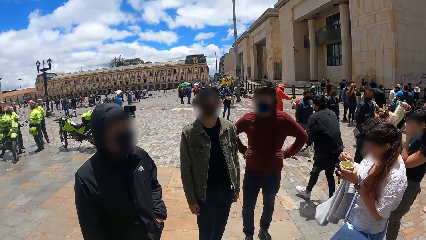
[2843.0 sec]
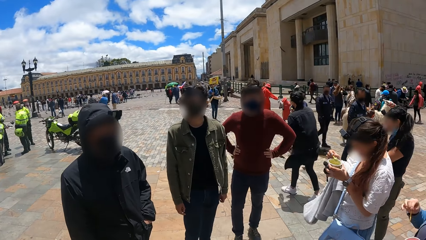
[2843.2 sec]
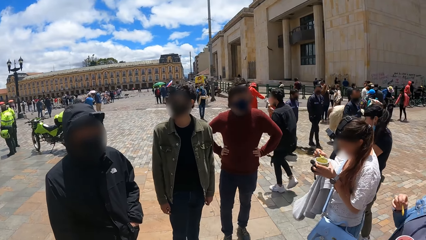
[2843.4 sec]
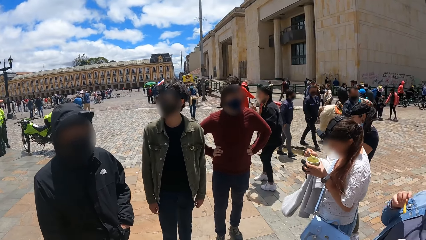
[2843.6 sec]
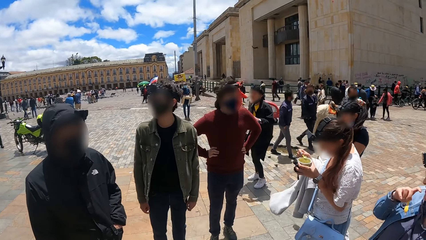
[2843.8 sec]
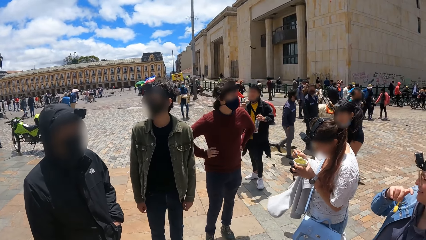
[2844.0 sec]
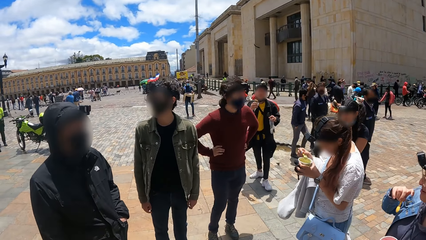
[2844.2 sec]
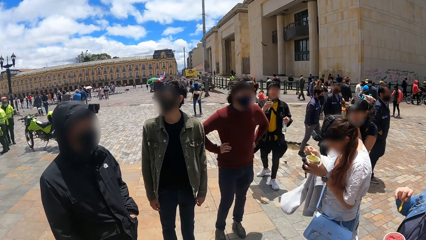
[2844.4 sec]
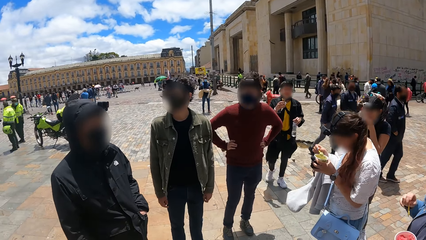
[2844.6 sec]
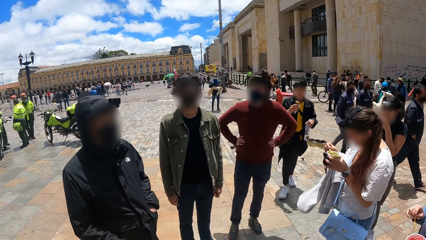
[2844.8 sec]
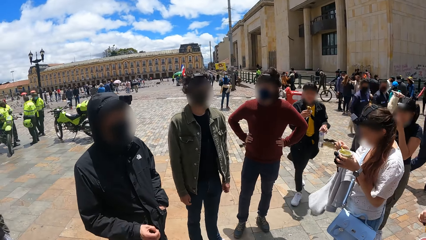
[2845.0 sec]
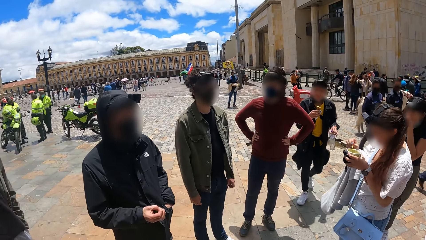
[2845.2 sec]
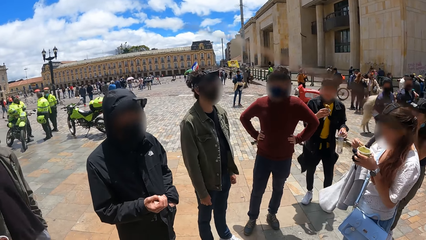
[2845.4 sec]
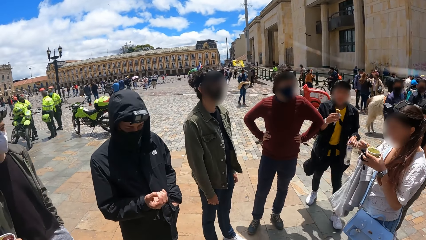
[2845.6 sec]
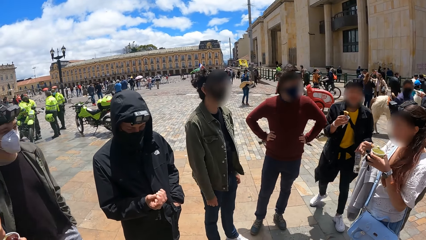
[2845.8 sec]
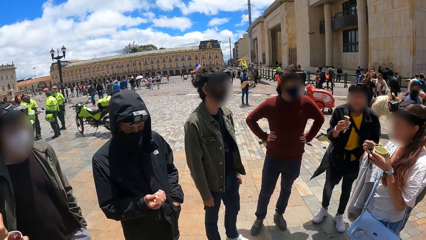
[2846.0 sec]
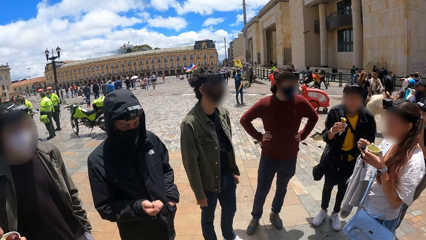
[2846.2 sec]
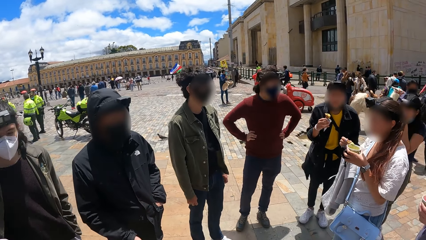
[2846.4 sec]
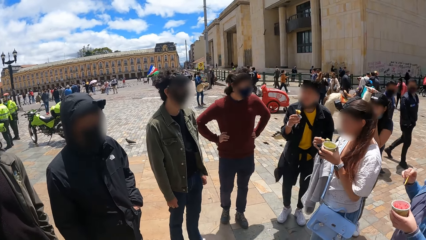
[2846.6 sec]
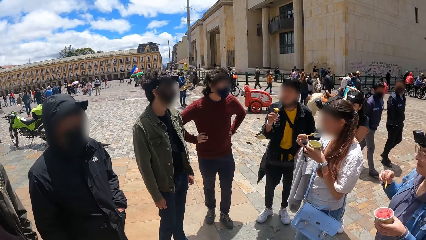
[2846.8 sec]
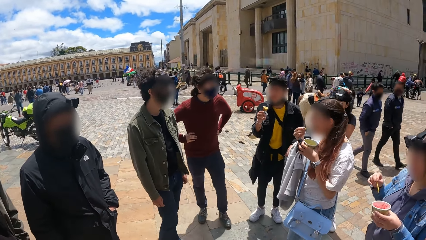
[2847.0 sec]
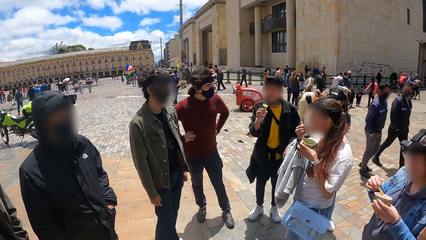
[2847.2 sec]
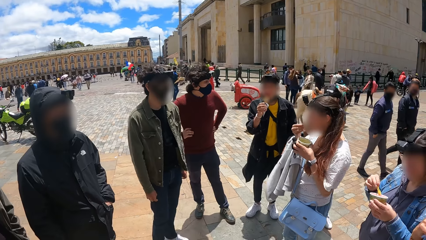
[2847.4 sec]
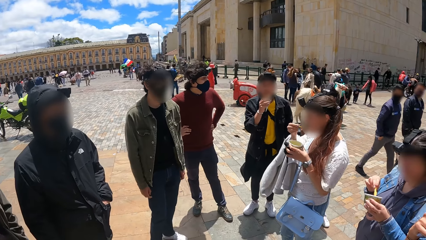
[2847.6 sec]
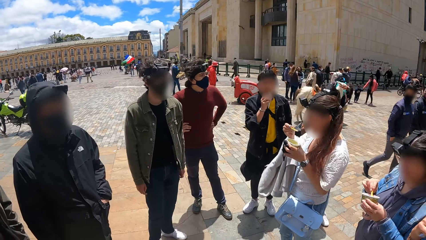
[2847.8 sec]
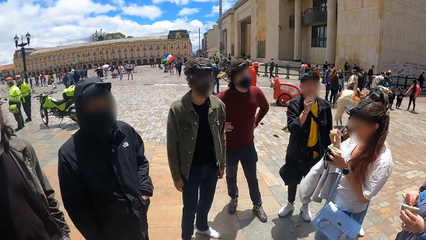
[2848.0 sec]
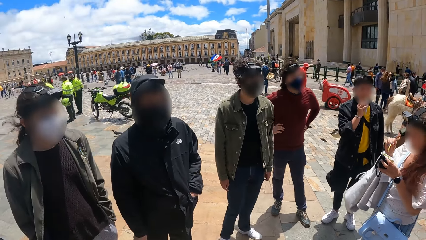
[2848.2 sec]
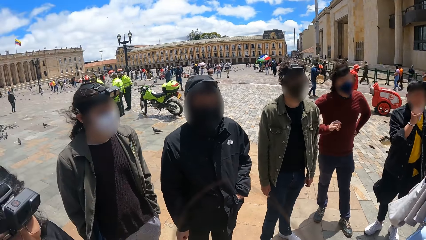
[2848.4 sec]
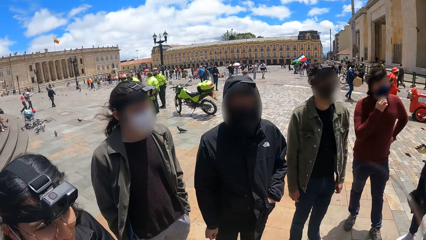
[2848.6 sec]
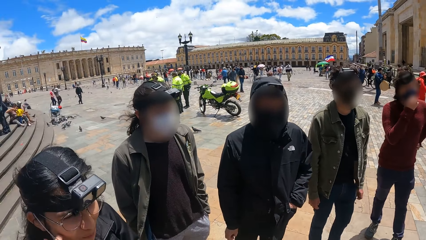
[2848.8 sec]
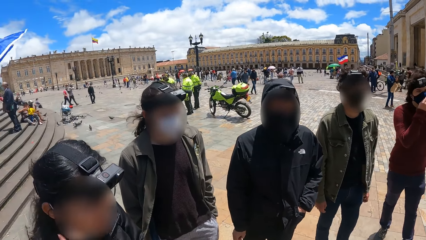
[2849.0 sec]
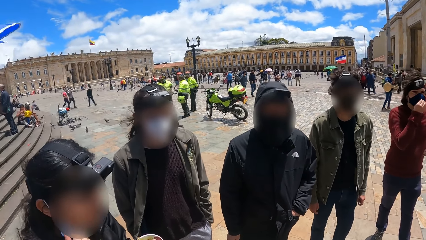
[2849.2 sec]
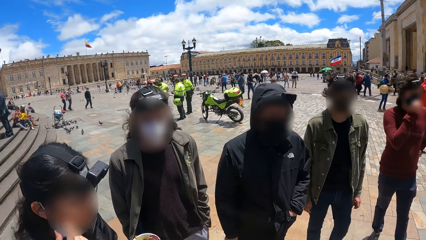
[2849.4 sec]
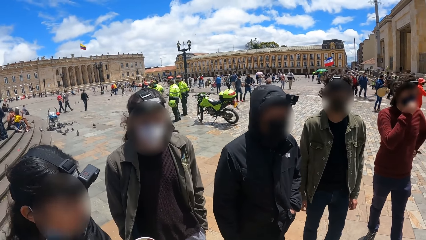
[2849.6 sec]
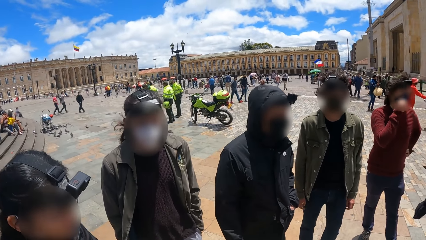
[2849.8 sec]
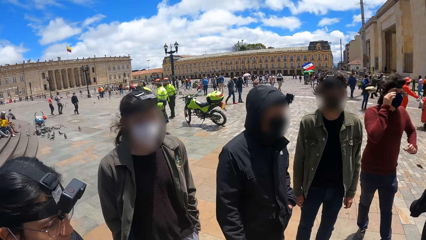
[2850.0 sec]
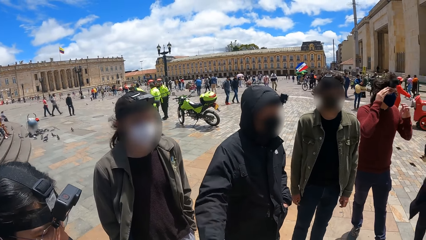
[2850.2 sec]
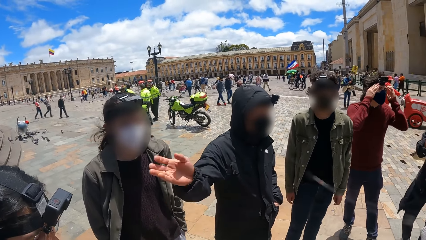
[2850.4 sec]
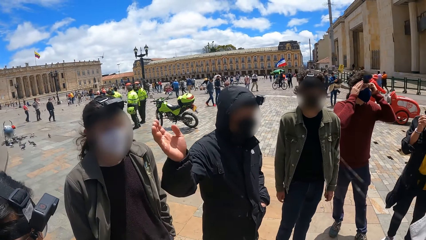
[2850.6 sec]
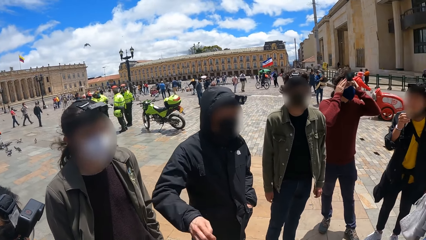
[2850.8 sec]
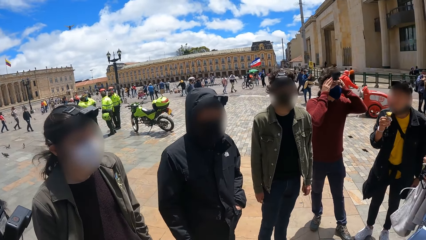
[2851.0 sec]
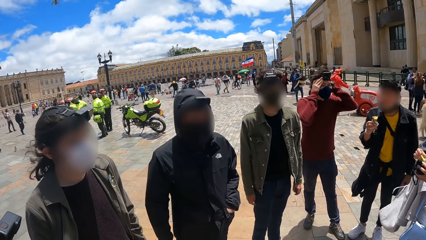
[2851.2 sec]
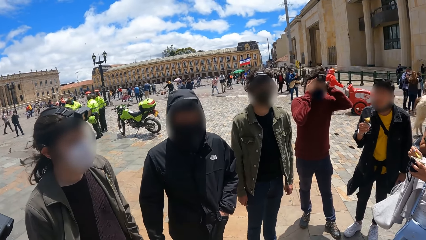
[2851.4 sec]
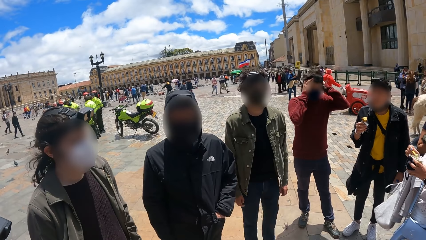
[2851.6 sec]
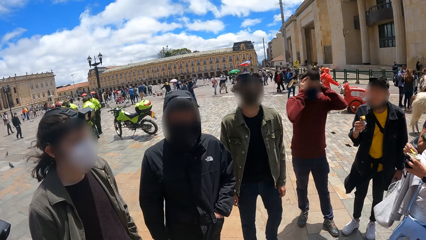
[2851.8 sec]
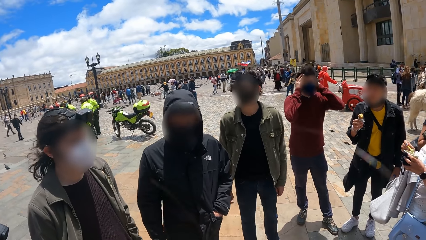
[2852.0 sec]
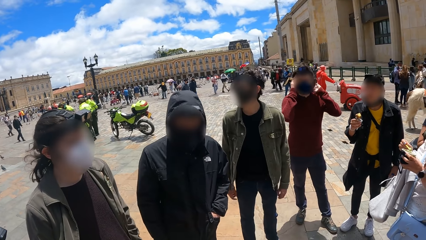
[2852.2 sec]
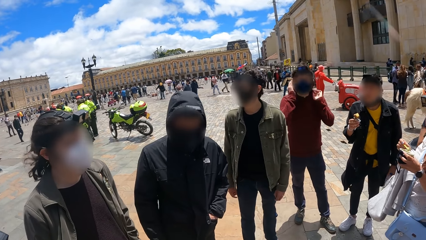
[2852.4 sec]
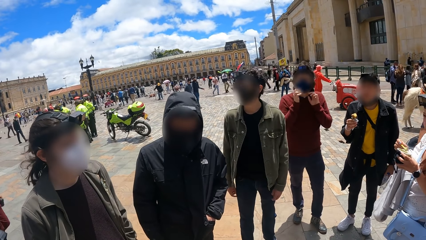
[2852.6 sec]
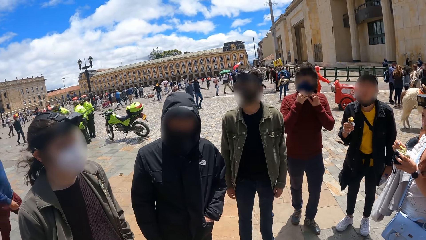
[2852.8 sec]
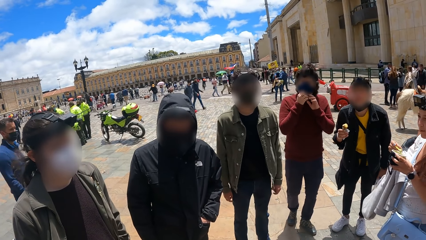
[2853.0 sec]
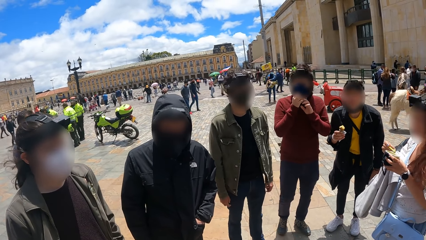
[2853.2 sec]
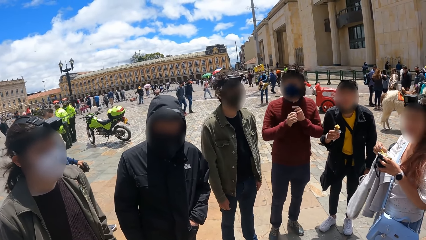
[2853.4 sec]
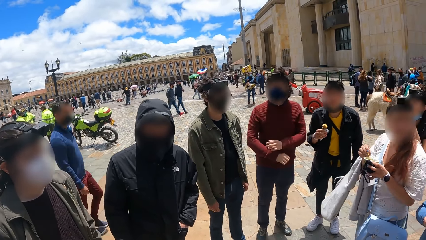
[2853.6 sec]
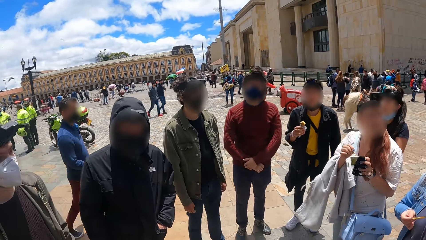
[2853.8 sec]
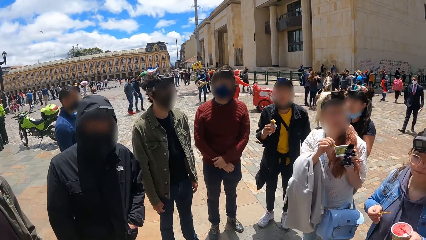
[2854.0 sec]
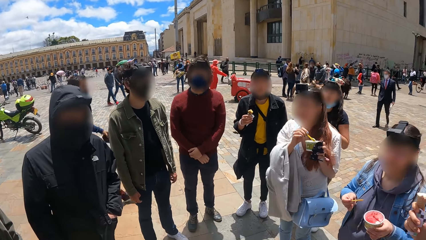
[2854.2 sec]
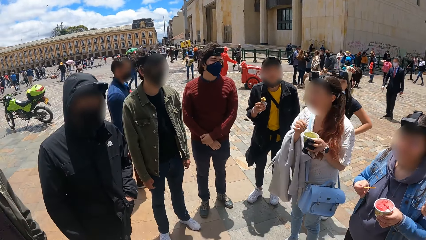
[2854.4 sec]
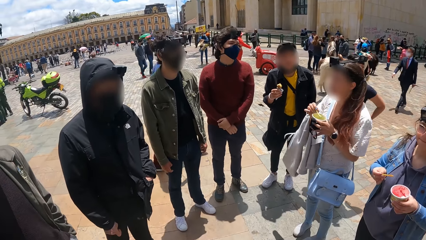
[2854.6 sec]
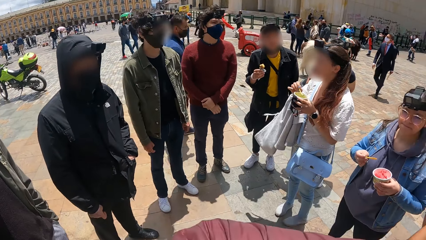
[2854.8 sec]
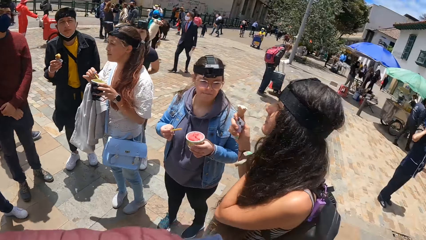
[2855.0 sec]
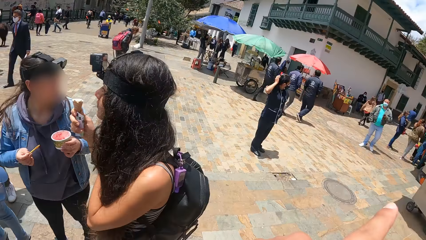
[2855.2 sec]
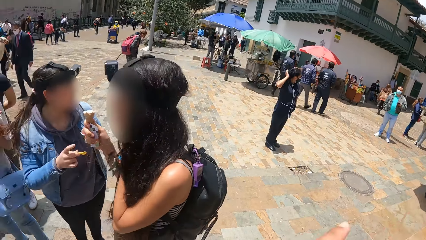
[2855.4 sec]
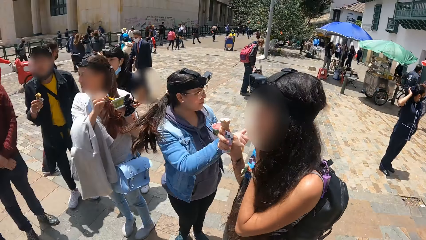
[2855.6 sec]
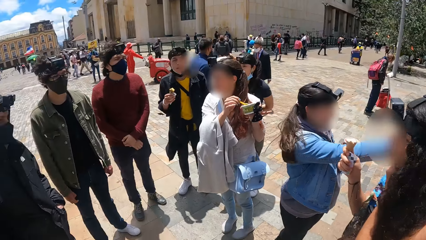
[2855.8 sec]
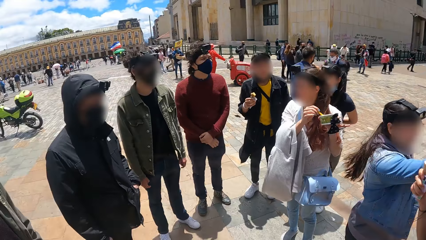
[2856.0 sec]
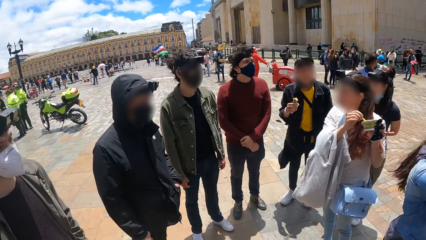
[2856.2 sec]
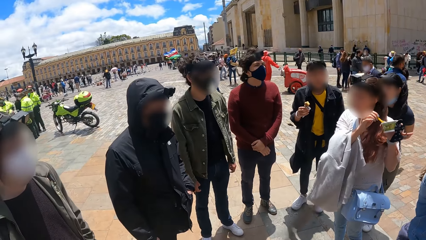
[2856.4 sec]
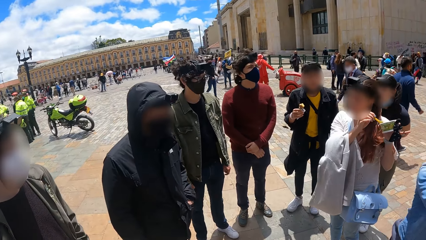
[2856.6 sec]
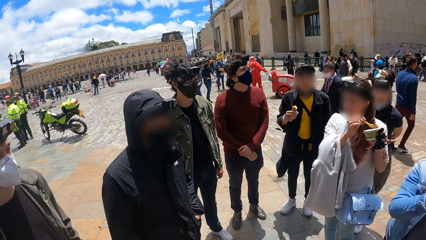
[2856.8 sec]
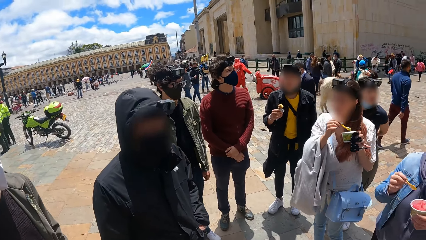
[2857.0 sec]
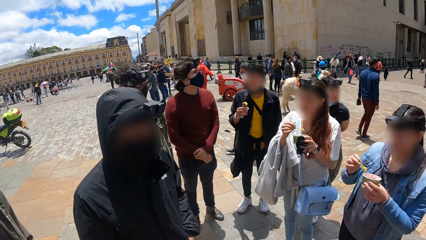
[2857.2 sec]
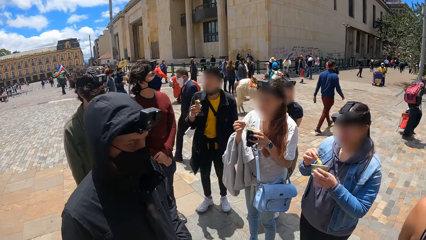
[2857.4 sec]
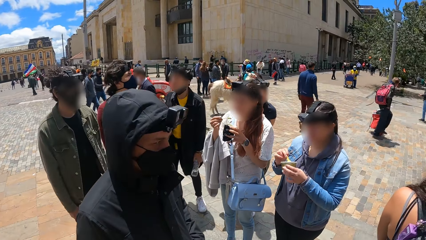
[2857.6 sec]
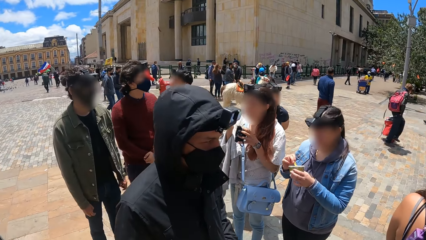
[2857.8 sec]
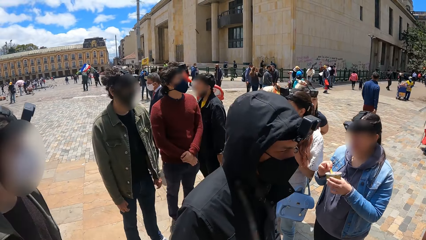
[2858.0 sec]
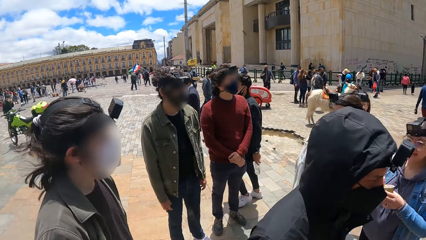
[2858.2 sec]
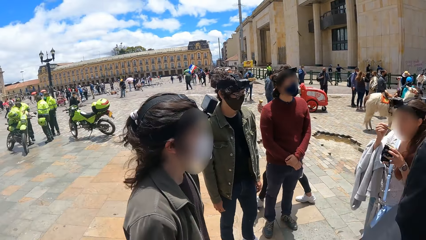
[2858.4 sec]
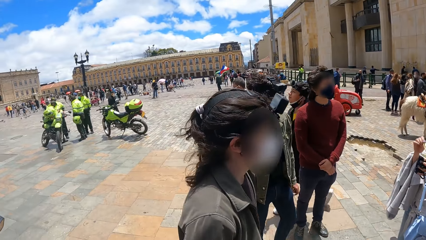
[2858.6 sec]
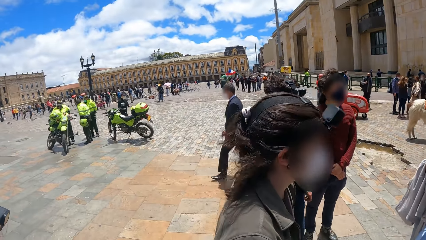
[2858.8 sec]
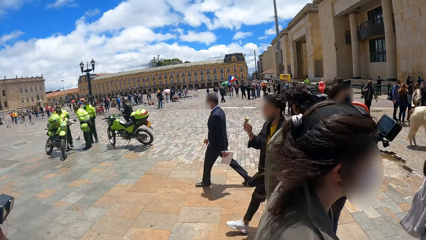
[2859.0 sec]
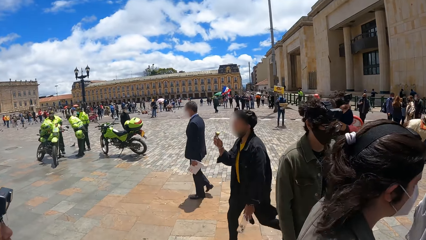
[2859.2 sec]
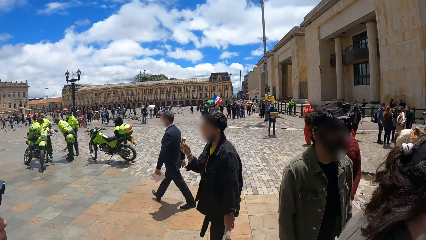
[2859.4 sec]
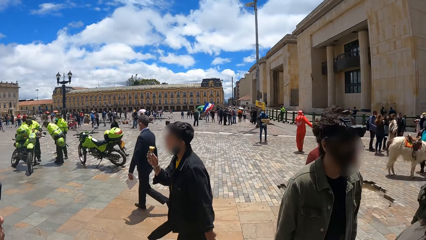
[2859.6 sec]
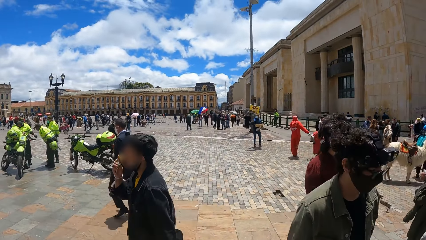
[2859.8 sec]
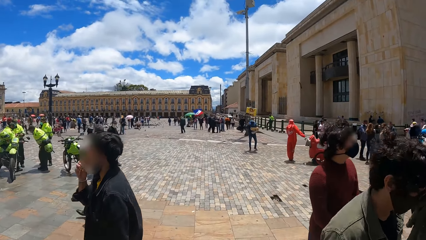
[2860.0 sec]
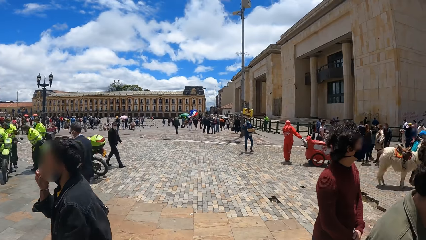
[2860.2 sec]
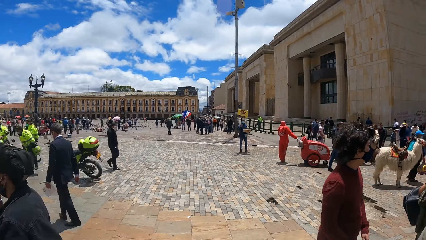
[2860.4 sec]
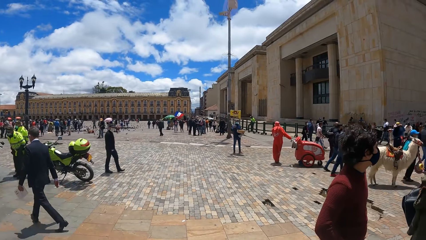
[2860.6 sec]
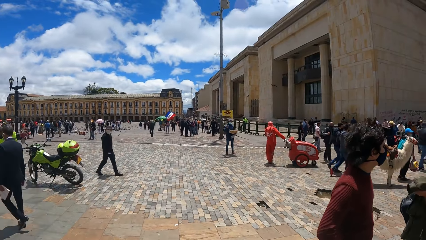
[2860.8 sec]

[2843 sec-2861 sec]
The camera wearer looks left. A man gestures to the right. The camera wearer looks around the open place. They look right and look forward. The man walks forward. The camera wearer looks left.
